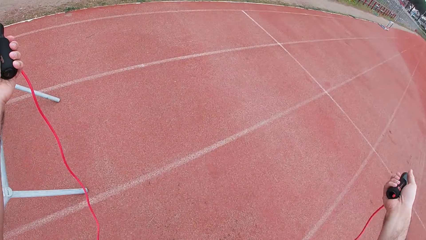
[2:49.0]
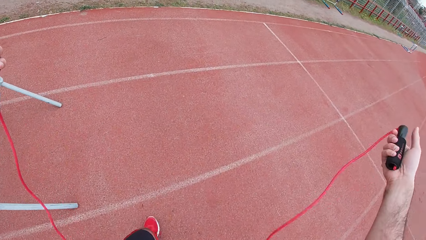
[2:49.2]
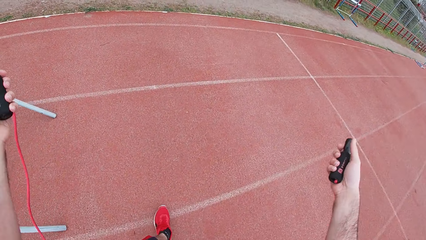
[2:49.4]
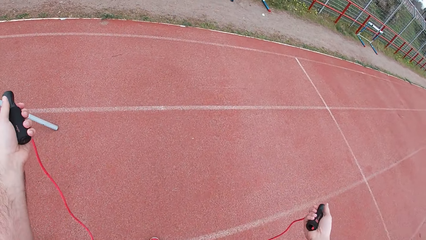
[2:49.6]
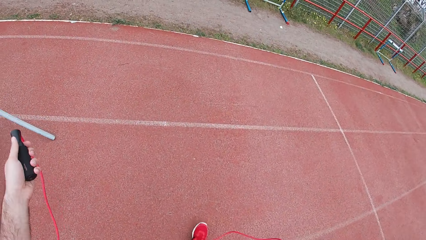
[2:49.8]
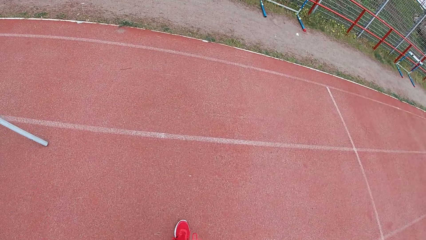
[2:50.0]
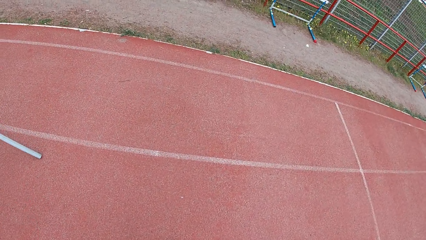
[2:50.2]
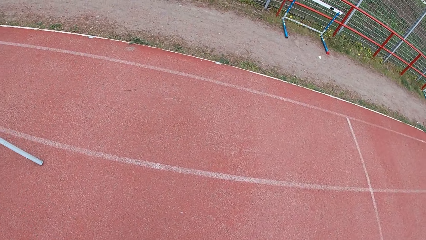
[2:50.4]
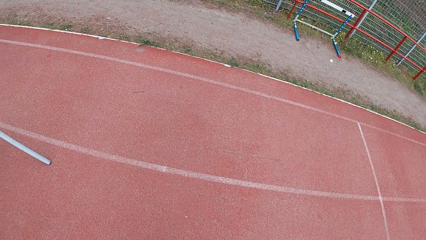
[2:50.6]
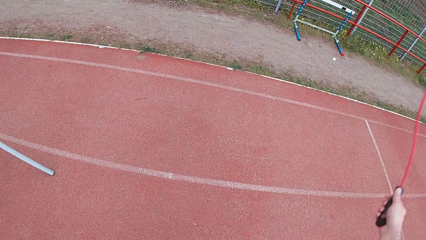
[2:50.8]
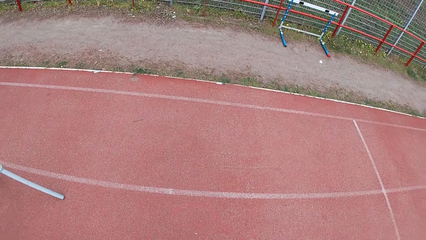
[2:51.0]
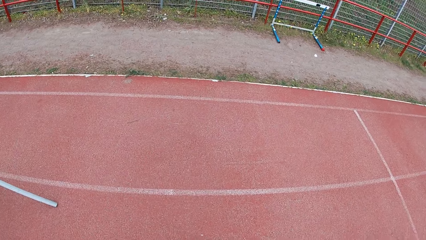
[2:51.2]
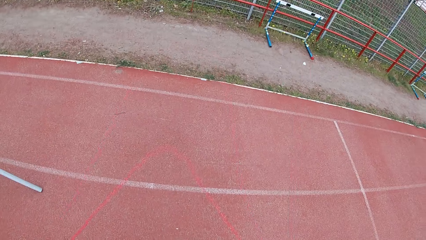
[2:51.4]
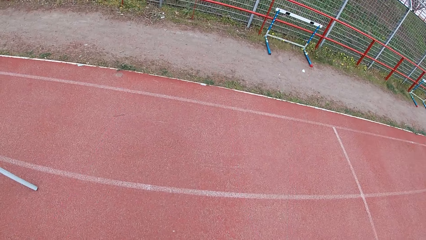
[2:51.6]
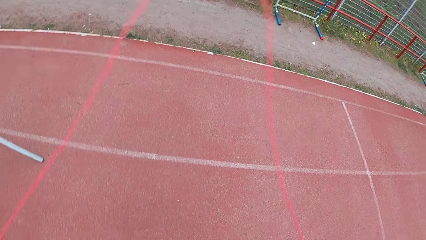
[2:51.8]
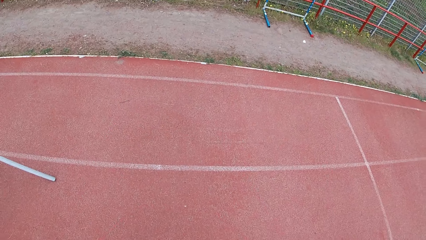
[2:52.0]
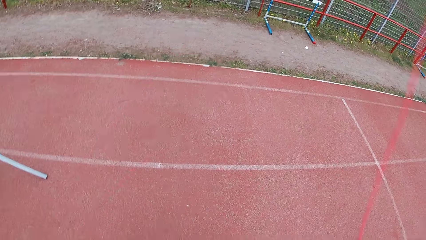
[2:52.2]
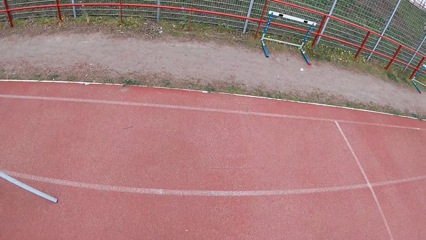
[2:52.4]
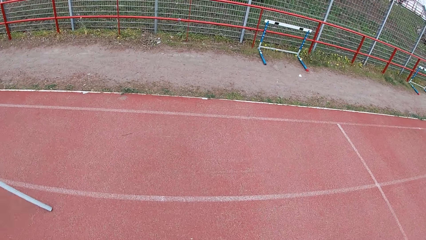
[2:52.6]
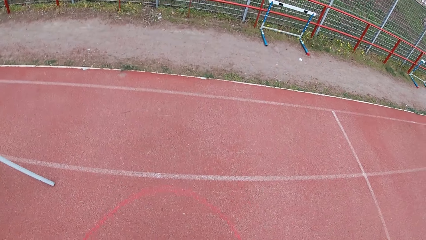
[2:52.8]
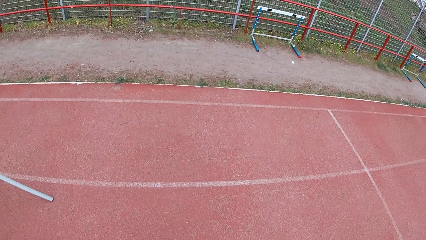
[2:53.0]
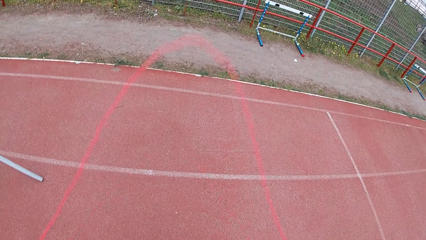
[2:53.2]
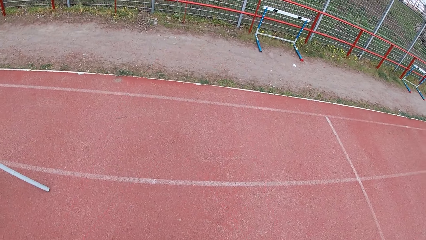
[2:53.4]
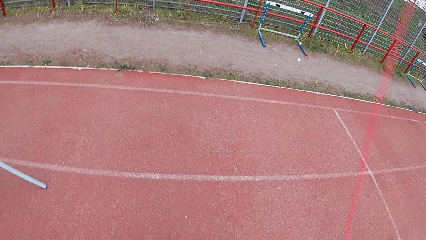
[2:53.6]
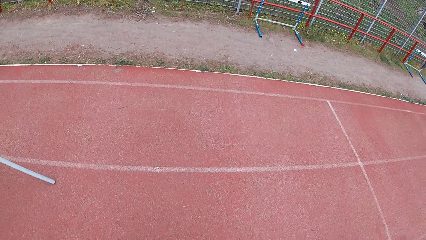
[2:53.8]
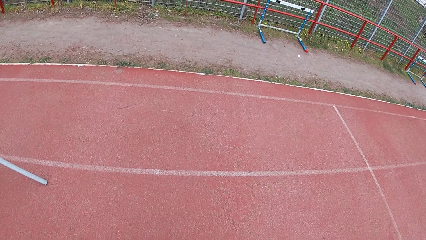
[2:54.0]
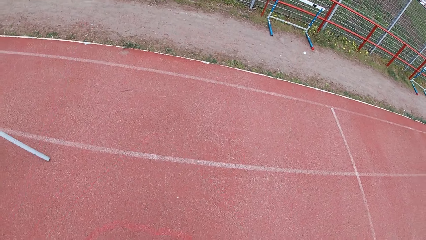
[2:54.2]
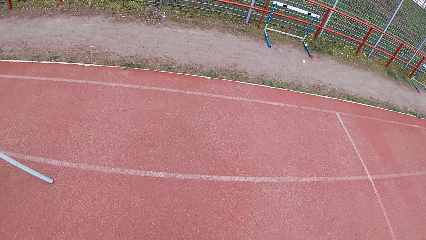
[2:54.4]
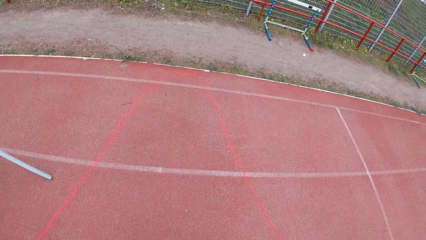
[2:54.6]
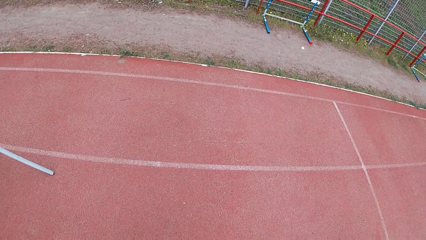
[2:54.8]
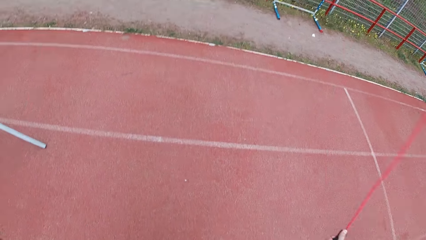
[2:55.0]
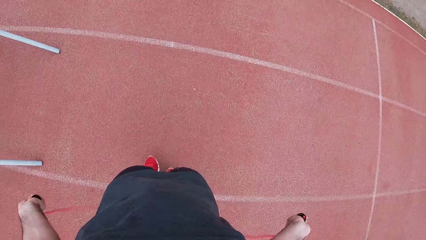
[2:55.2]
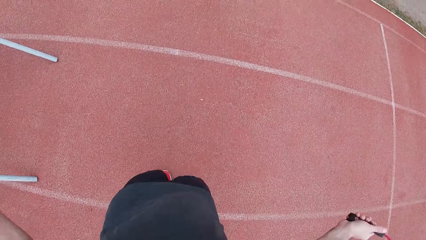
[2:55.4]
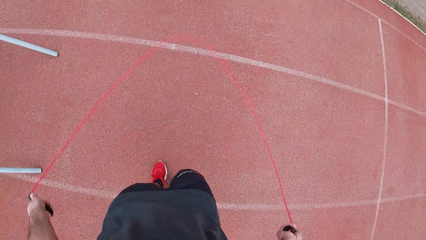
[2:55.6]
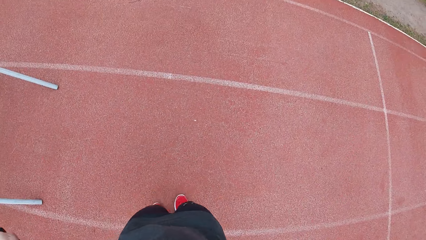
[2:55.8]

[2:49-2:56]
The camera wearer skips with the rope.

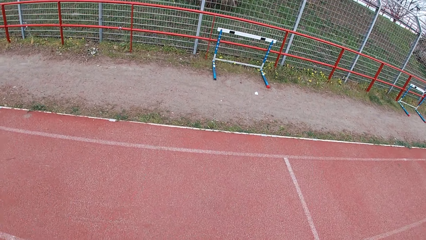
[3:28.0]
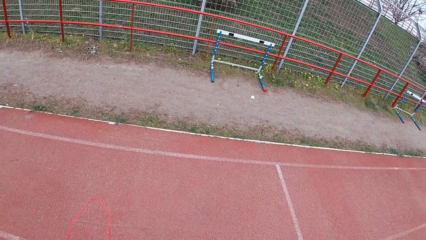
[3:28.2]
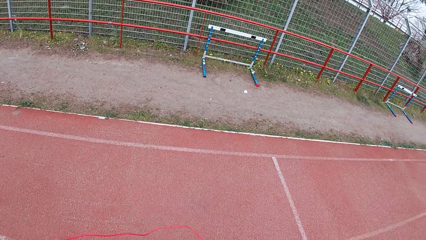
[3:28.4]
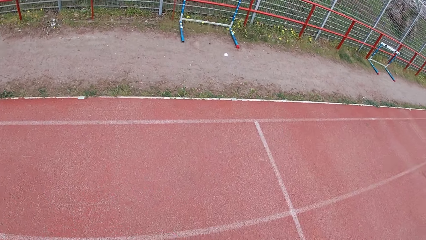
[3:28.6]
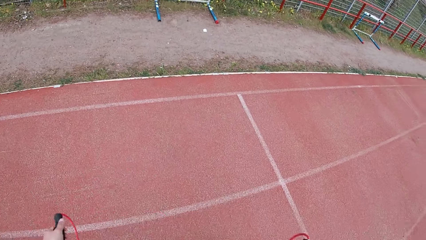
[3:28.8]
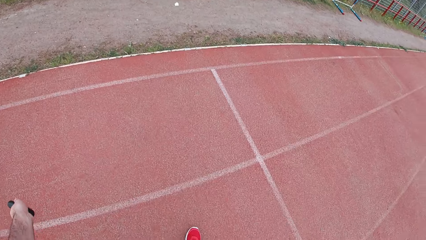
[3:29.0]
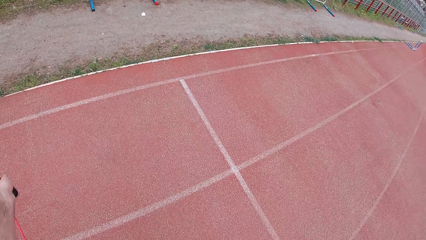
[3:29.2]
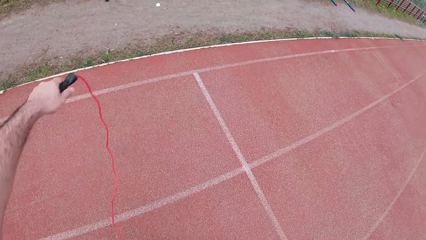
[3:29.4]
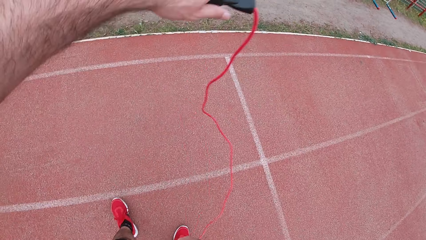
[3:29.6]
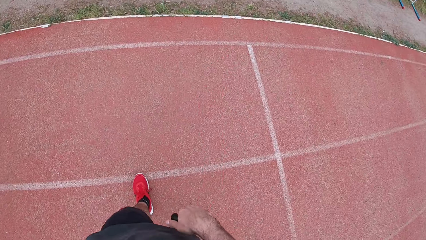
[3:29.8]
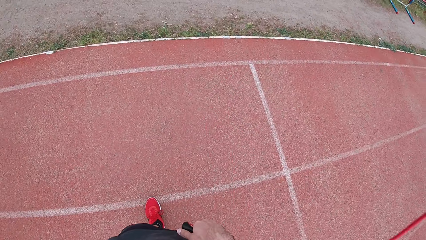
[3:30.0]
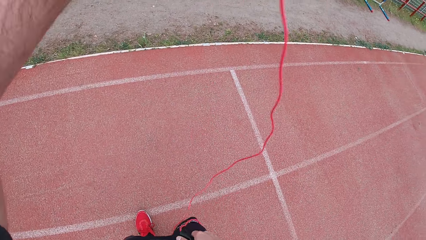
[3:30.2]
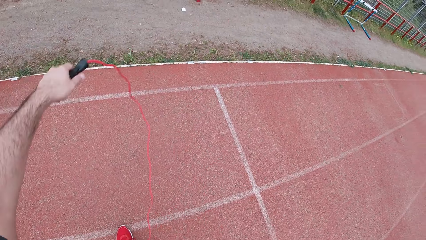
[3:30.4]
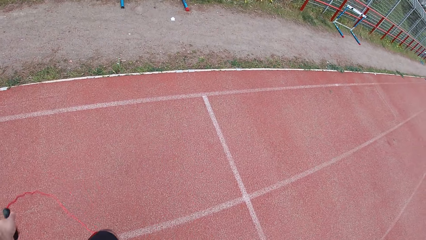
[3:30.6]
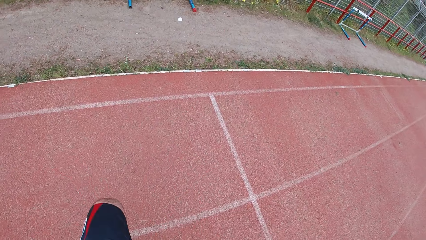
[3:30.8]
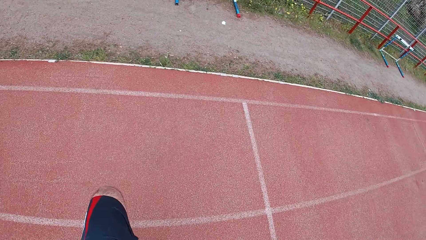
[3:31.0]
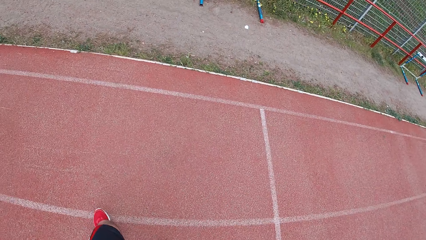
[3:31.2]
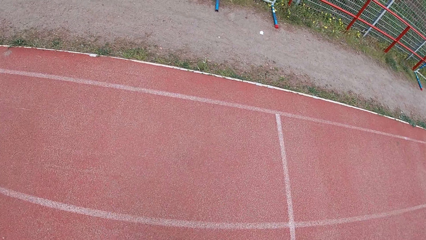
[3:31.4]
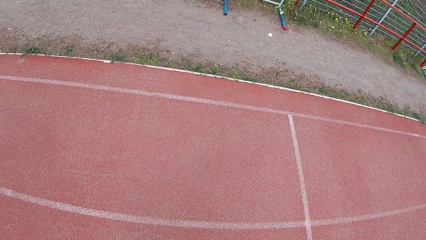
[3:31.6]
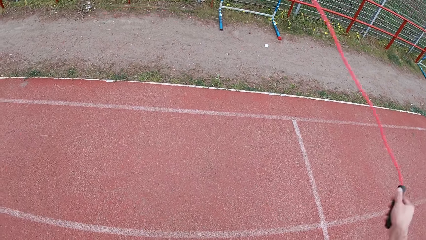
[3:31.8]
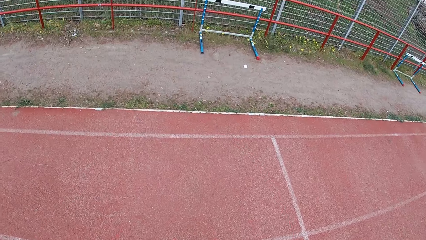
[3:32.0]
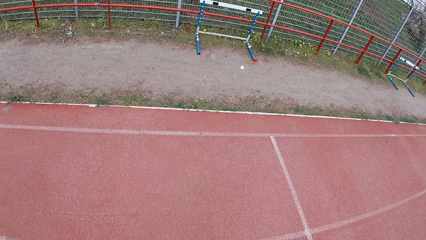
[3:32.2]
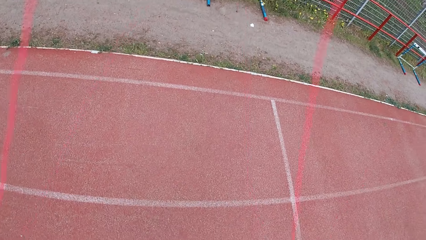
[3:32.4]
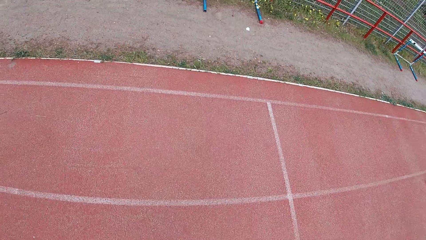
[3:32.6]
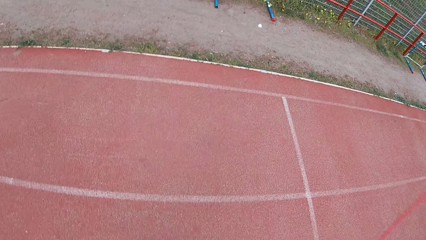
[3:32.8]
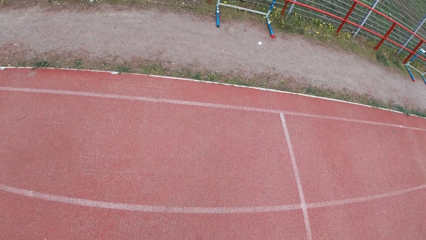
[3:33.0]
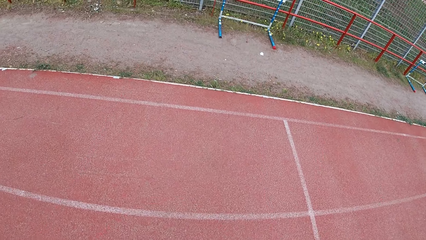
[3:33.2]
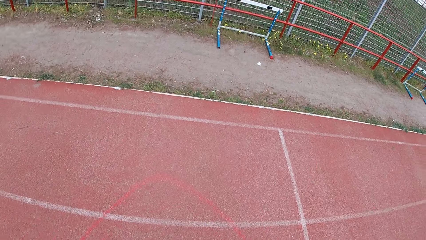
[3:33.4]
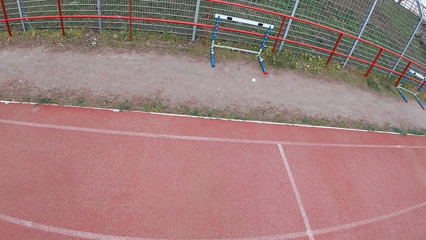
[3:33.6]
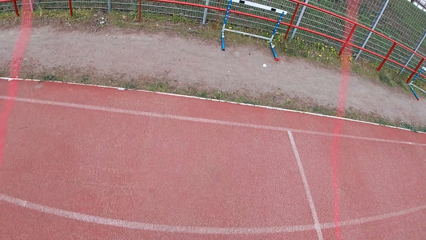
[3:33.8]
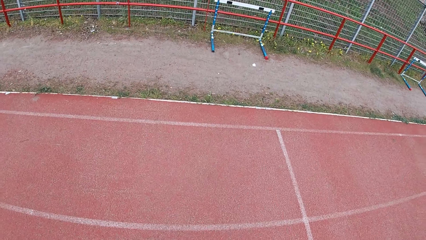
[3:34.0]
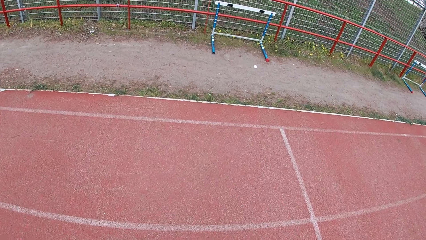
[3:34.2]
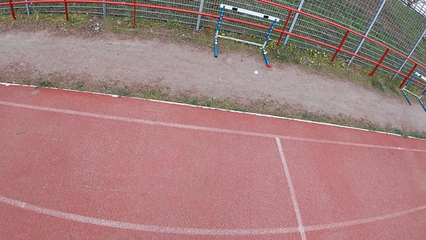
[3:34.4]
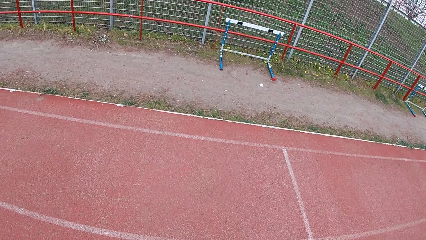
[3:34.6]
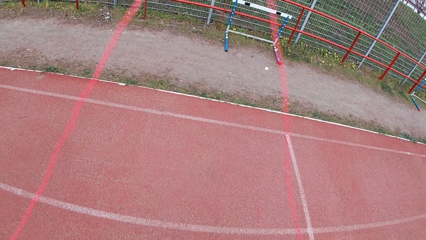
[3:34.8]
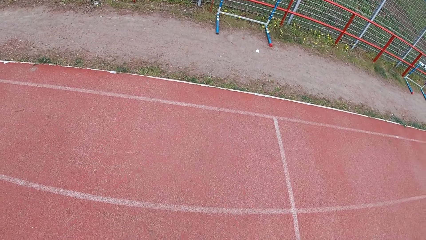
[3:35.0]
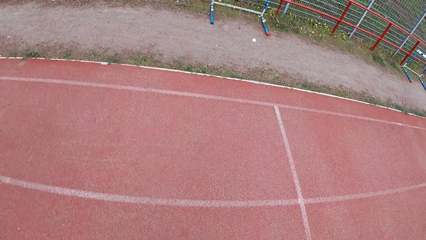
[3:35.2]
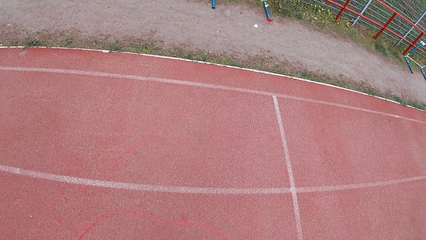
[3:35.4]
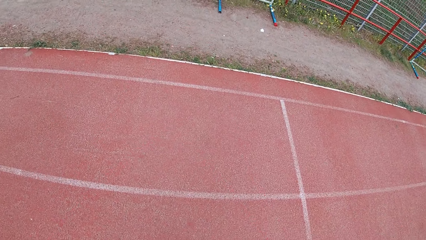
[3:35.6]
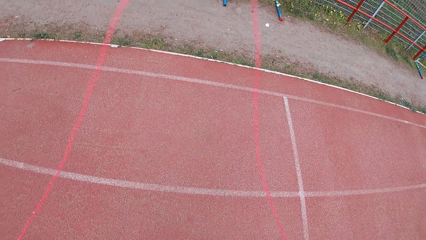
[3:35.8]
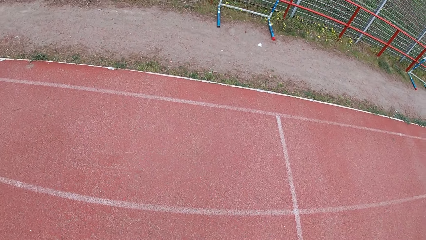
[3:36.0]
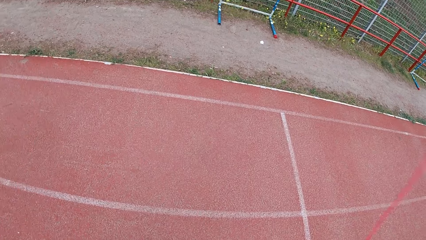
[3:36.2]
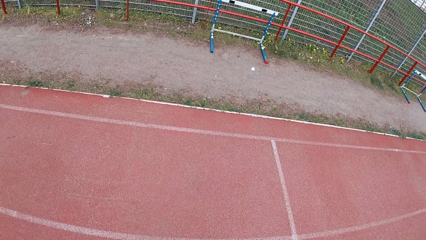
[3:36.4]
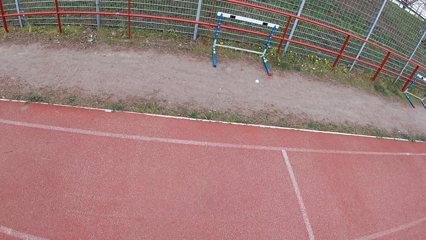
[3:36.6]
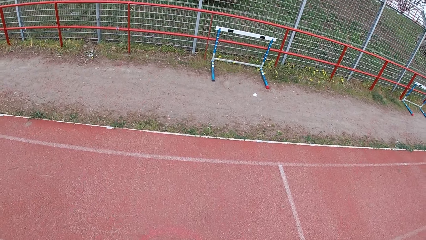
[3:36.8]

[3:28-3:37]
The camera wearer walks around the running track. They exercise using a skip rope.
